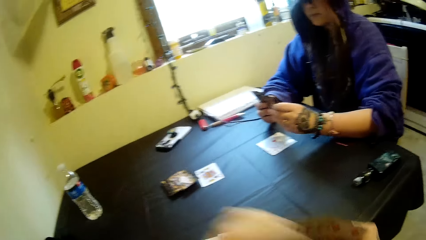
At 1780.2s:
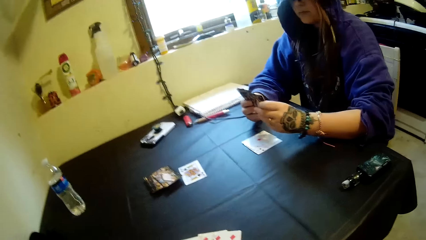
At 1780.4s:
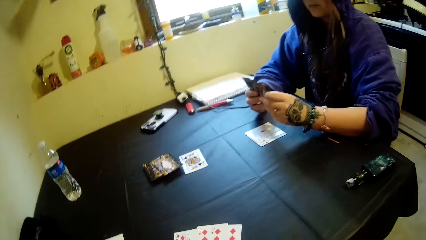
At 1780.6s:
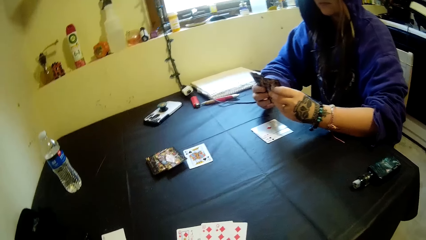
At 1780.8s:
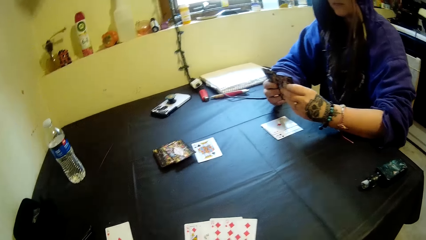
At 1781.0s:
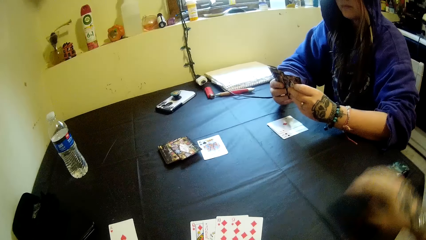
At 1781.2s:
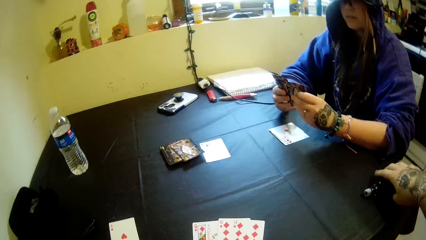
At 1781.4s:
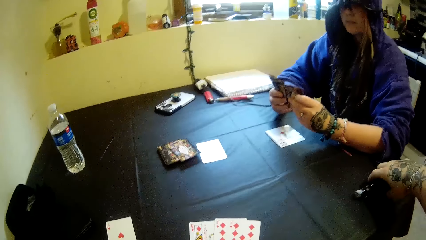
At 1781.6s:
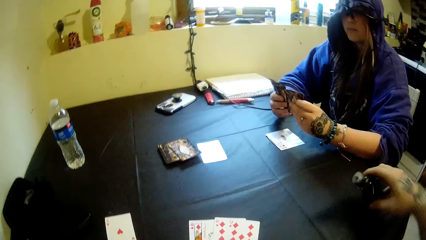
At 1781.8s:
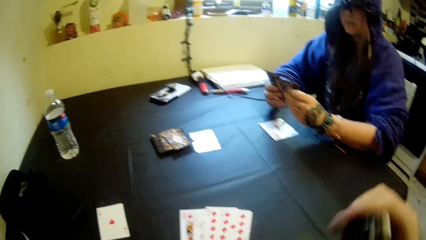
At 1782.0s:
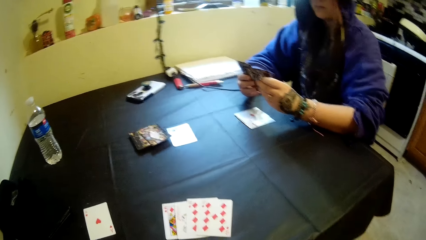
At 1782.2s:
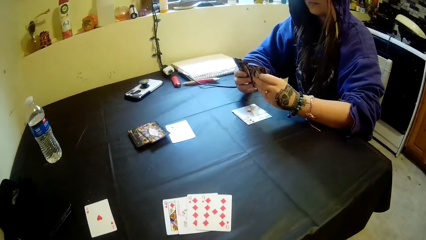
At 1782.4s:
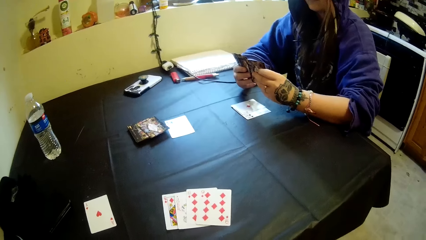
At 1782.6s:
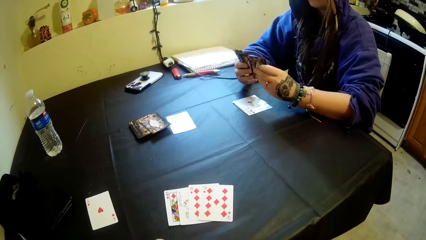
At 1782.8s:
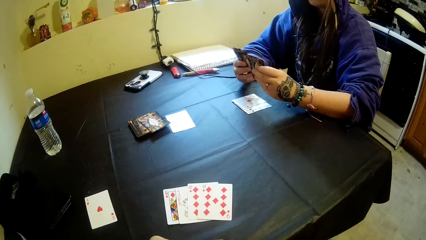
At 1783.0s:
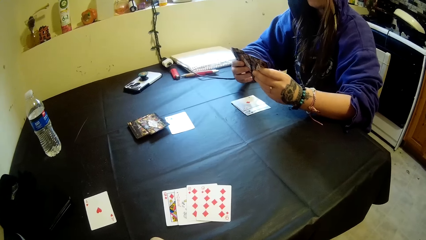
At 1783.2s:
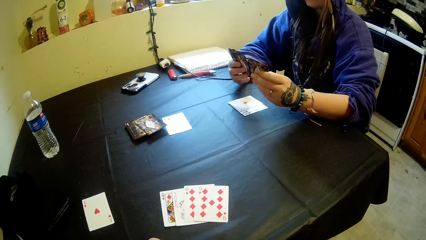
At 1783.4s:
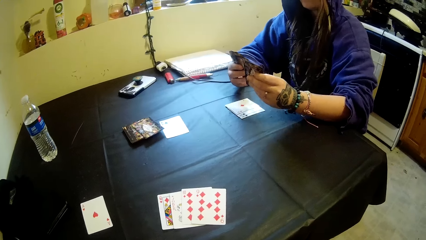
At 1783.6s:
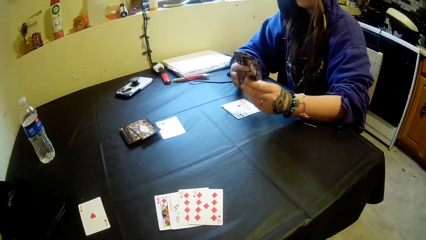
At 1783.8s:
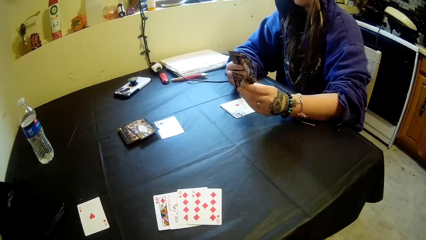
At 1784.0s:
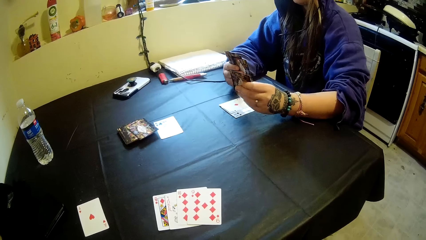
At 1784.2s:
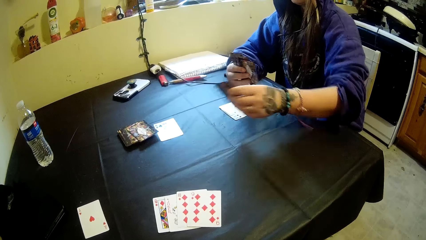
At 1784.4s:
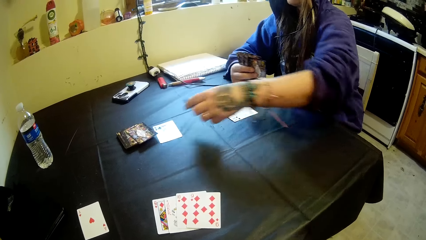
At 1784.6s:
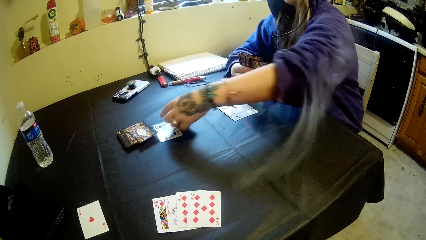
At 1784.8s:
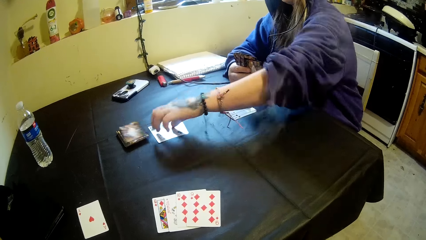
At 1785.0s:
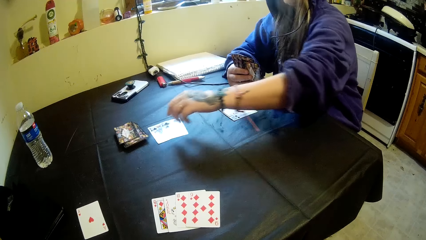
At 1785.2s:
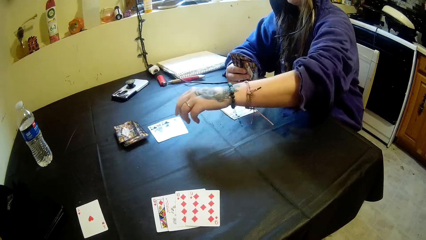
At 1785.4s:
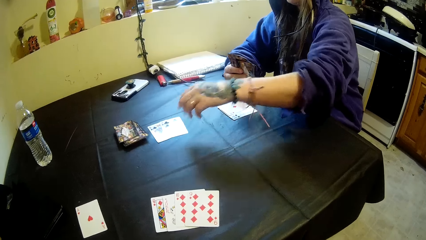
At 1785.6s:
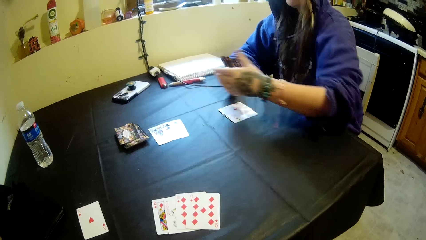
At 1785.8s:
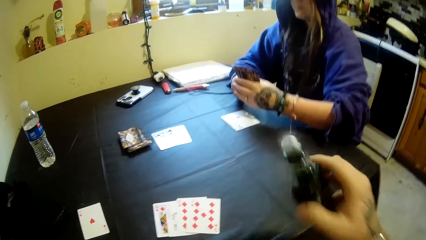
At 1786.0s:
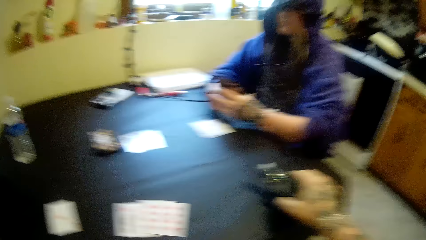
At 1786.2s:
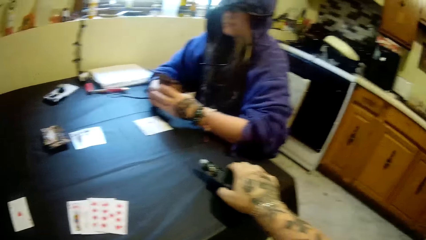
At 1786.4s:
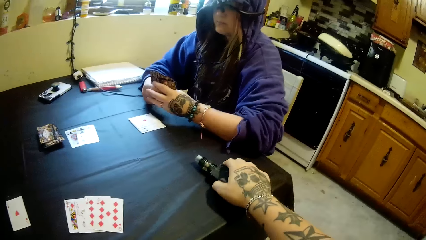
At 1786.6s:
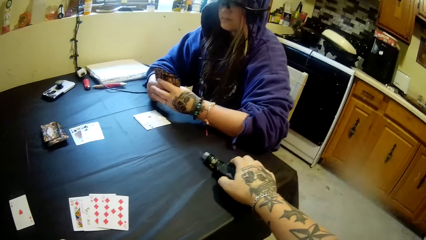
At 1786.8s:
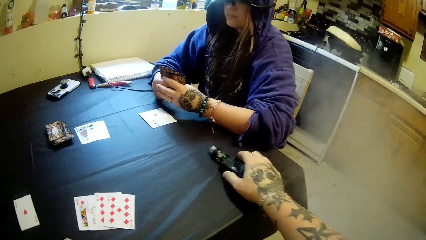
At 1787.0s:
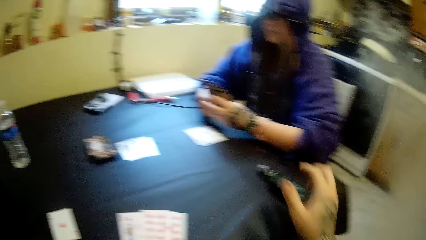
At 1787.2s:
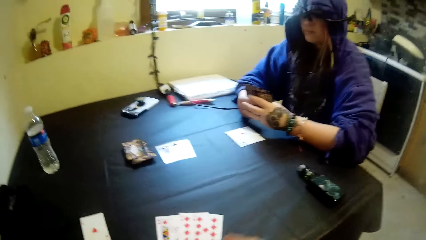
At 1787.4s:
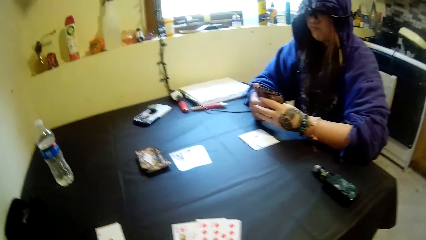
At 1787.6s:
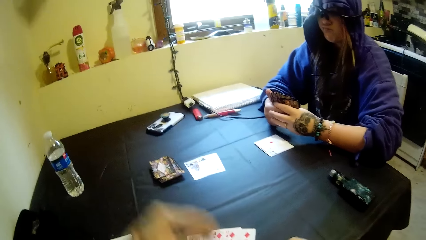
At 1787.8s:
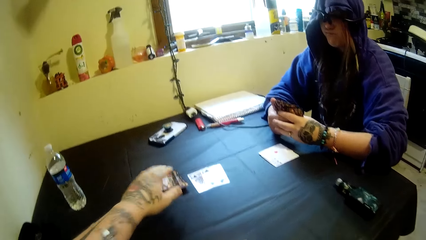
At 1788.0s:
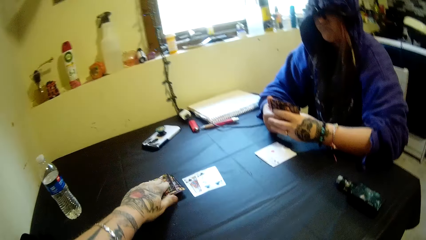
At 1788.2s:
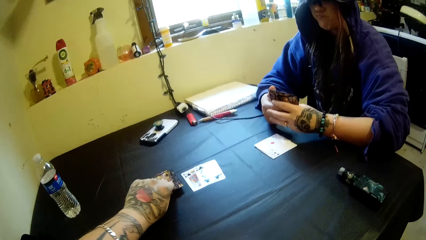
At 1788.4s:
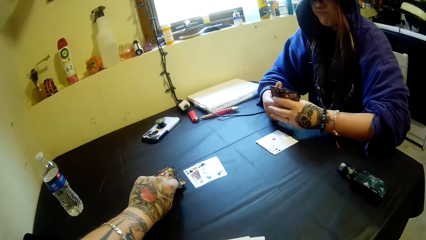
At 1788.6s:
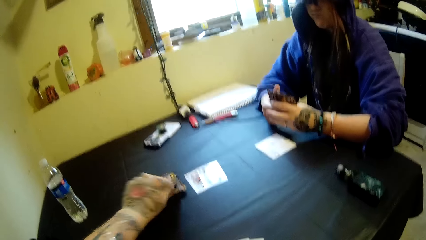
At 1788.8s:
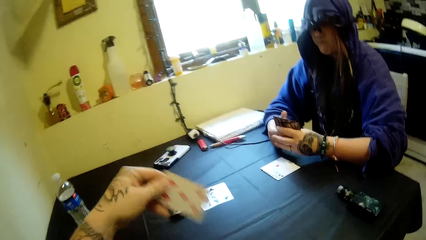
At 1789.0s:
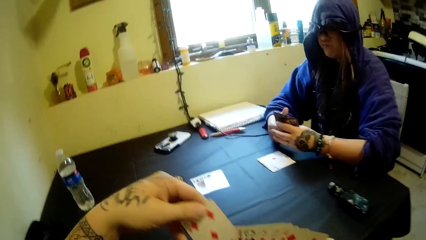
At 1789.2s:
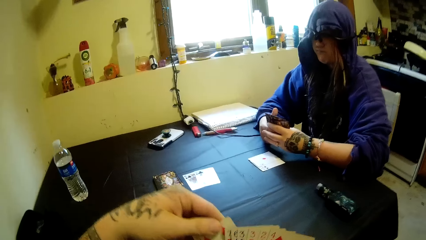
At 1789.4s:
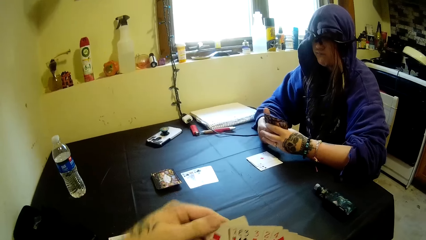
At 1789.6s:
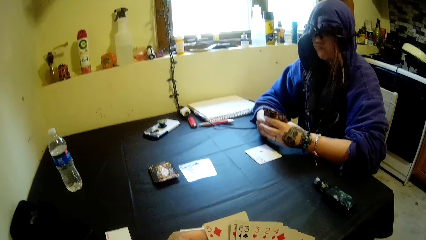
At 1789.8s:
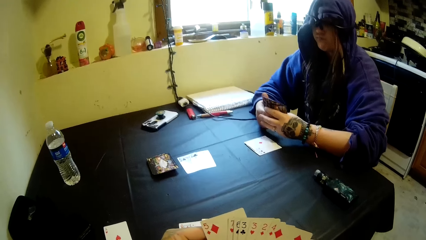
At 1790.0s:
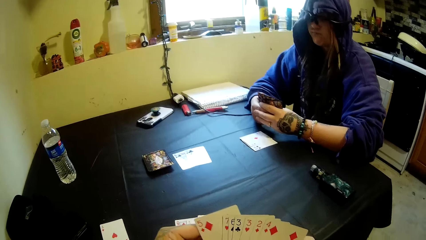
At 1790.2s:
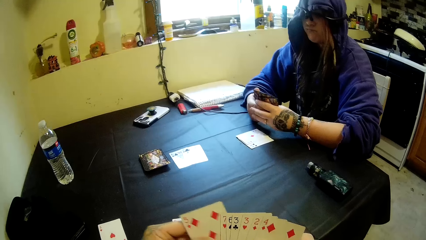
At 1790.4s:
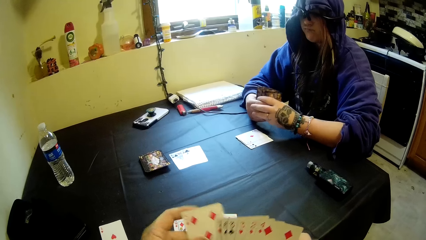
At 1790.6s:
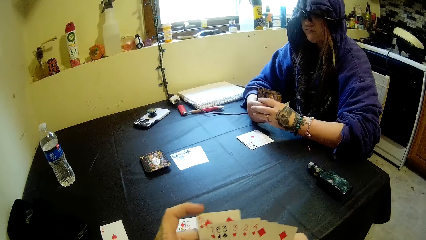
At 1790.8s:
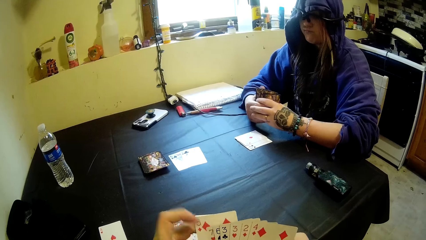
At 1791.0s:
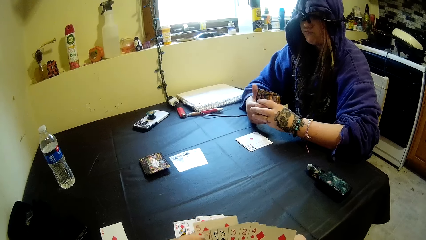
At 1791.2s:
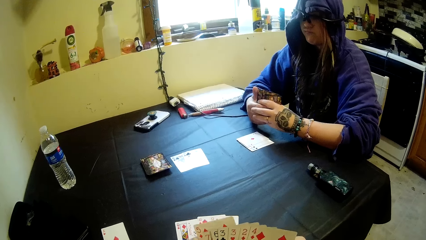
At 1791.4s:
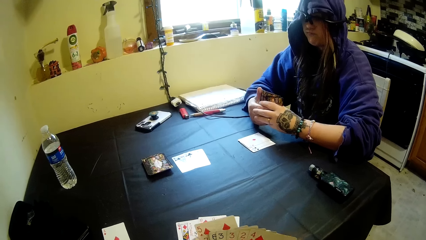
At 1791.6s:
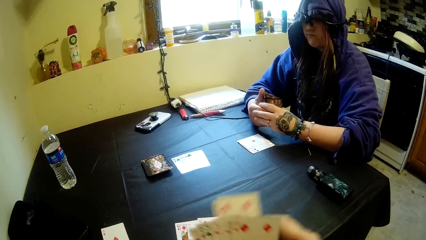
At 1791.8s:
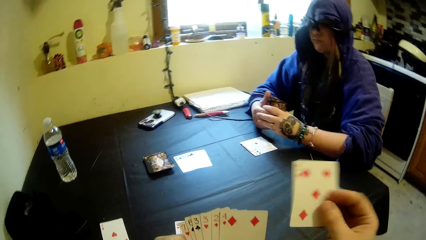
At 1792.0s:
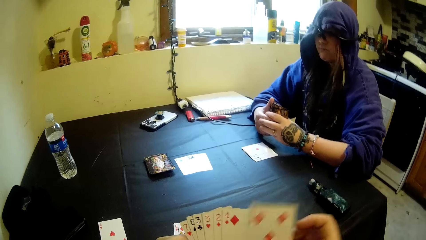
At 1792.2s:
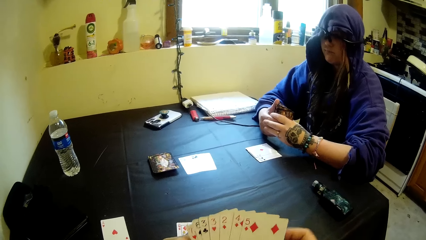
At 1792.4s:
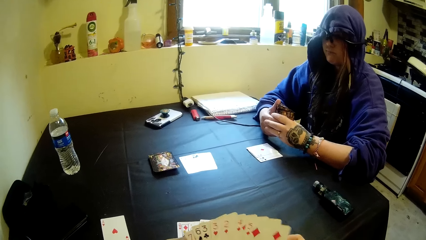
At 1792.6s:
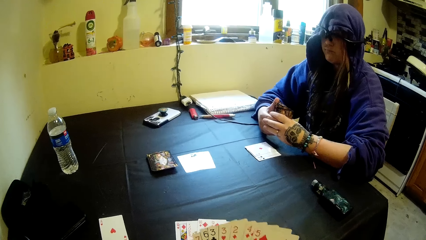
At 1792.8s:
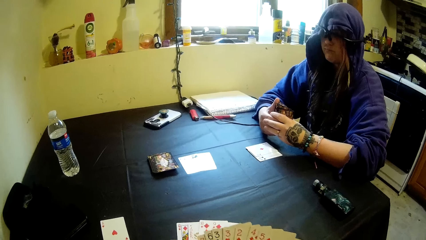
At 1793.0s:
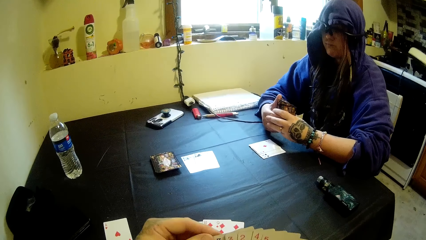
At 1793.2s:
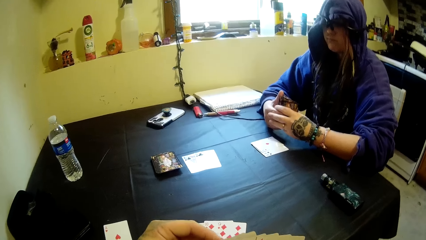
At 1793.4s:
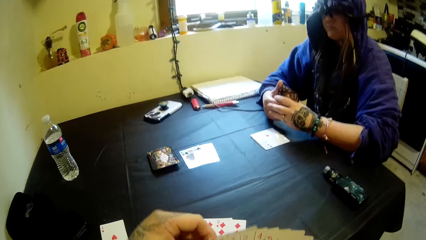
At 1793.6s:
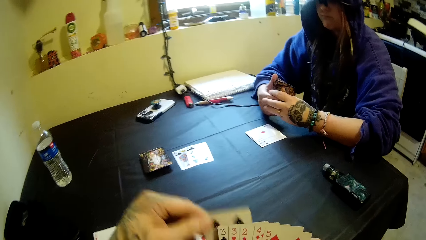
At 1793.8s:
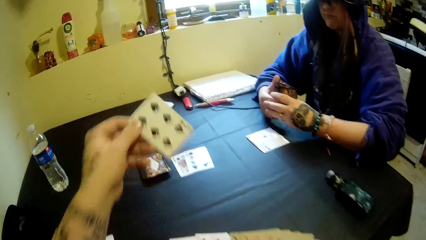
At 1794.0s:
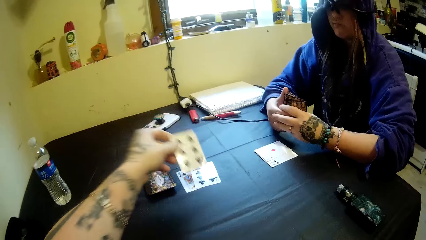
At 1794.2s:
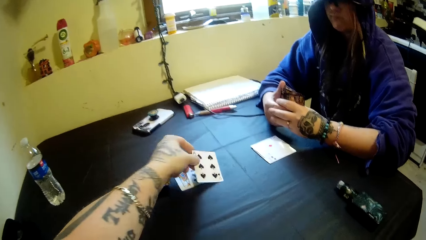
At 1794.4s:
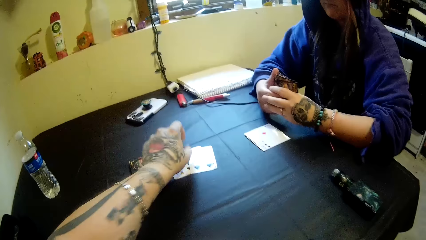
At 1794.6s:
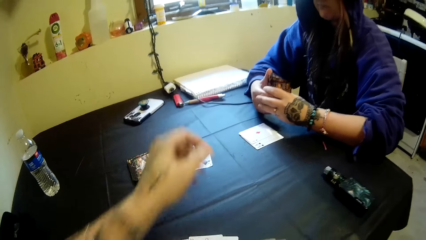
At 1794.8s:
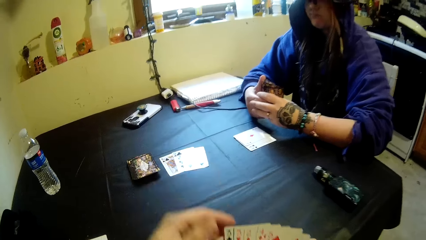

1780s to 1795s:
The camera wearer picks up the portable bottle of shisha from the table with his right hand. A woman drops the card on the table with her left hand. The camera wearer drops the portable bottle of shisha on the table with his right hand. He picks up a card from the table with his left hand. He puts the card into his right hand. He arranges the cards. He shuffles the cards in his hands. He takes out a card from his right hand. He places the card on the table with his left hand.
